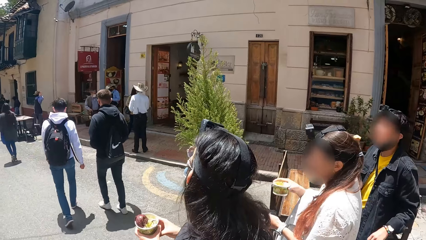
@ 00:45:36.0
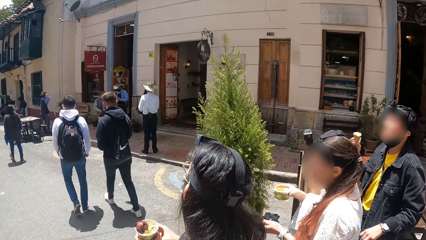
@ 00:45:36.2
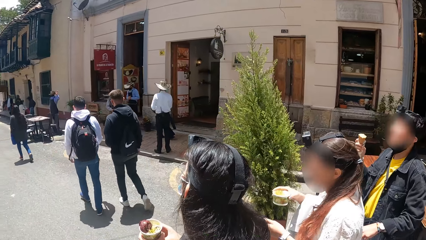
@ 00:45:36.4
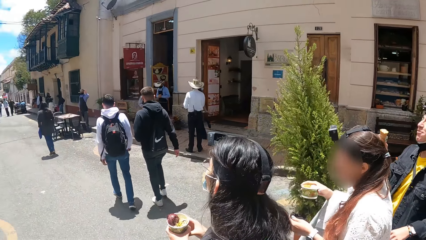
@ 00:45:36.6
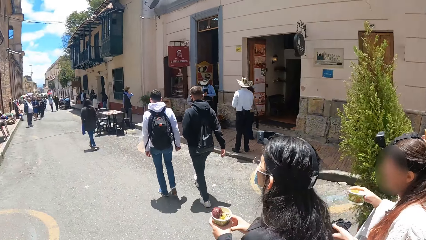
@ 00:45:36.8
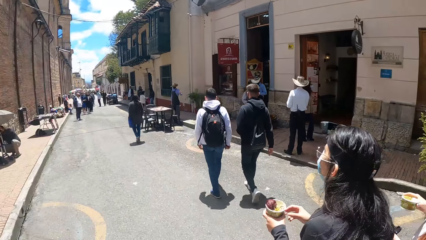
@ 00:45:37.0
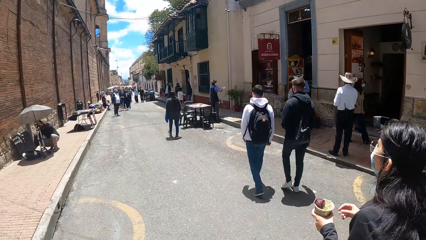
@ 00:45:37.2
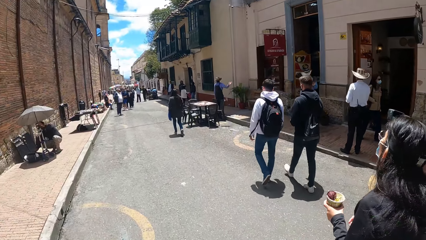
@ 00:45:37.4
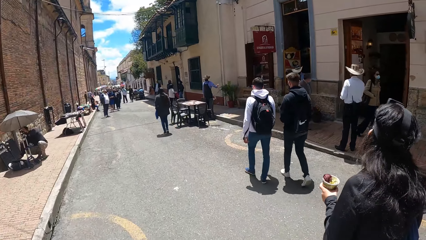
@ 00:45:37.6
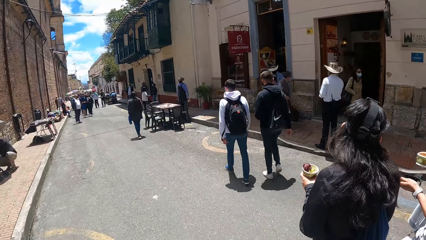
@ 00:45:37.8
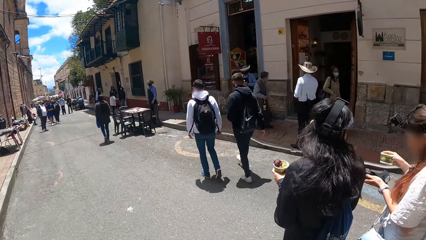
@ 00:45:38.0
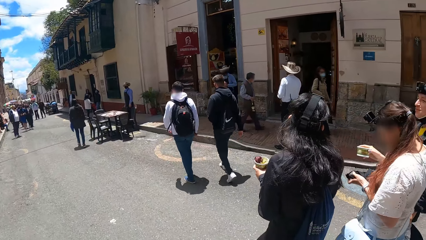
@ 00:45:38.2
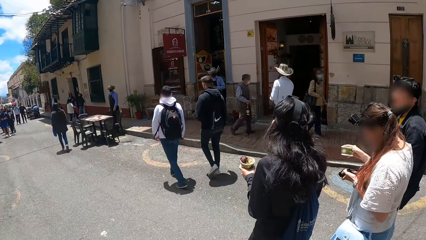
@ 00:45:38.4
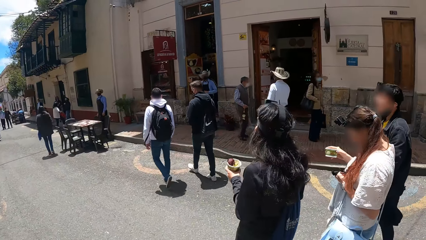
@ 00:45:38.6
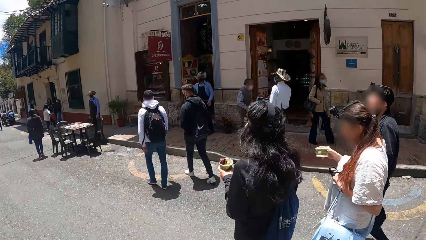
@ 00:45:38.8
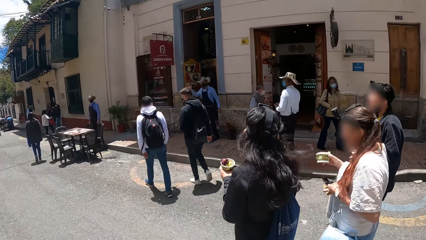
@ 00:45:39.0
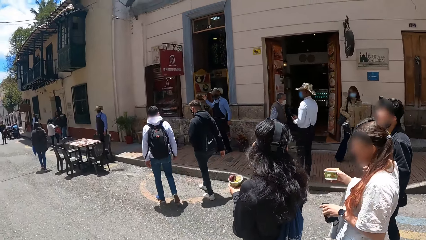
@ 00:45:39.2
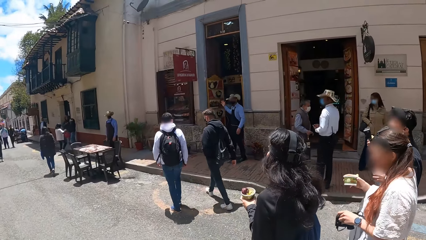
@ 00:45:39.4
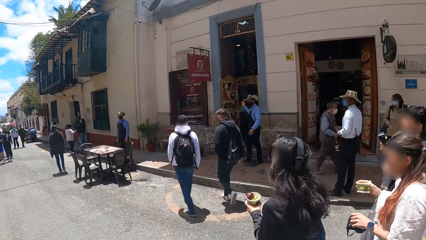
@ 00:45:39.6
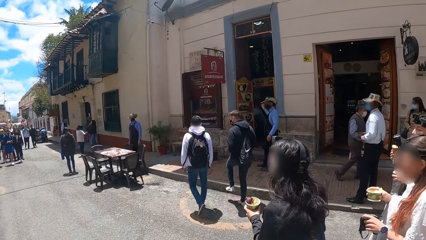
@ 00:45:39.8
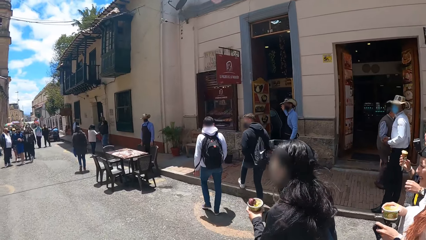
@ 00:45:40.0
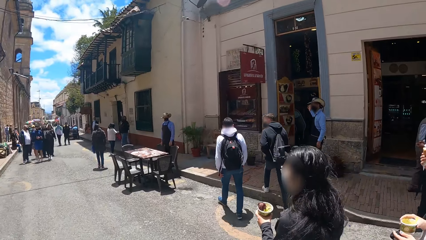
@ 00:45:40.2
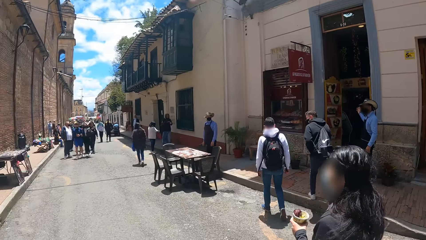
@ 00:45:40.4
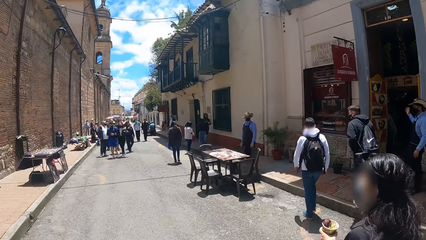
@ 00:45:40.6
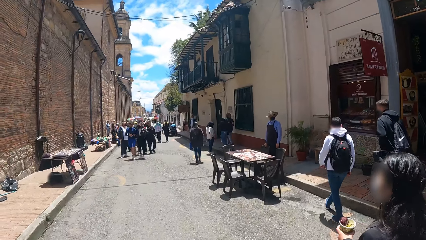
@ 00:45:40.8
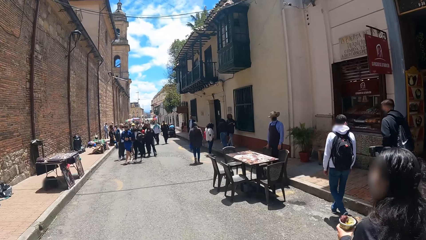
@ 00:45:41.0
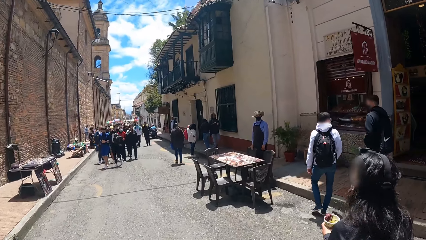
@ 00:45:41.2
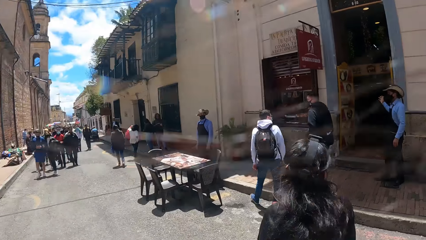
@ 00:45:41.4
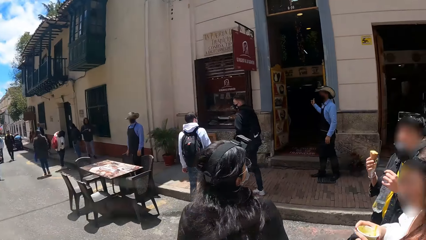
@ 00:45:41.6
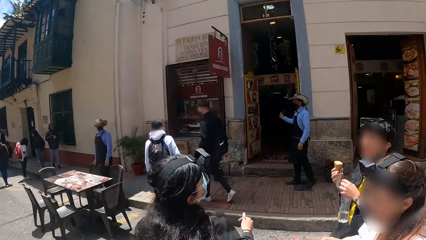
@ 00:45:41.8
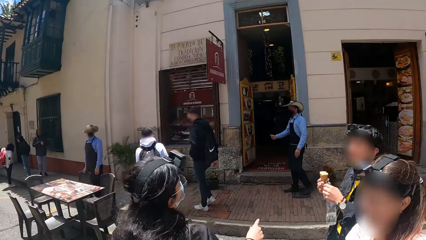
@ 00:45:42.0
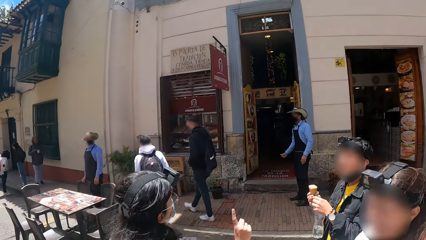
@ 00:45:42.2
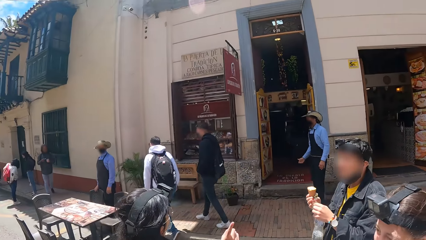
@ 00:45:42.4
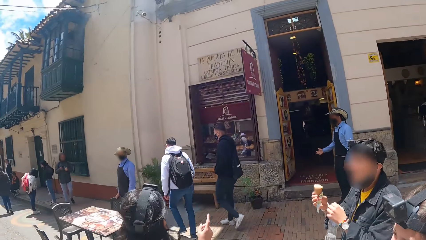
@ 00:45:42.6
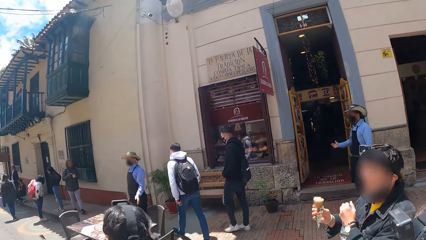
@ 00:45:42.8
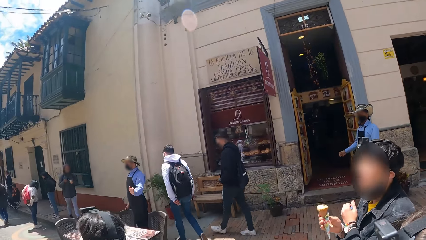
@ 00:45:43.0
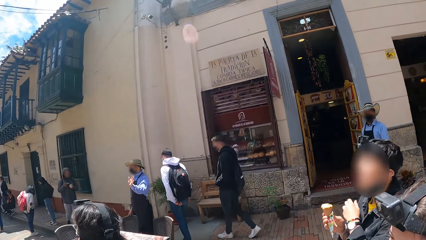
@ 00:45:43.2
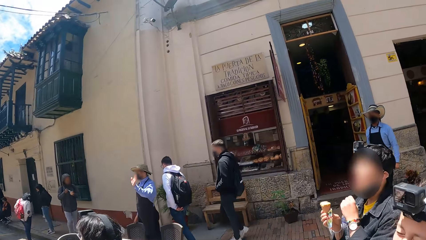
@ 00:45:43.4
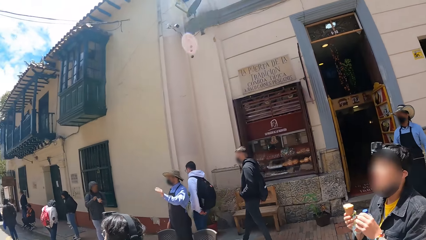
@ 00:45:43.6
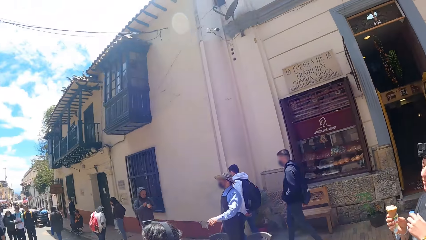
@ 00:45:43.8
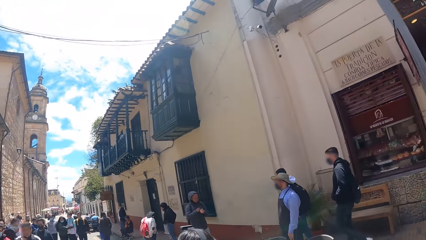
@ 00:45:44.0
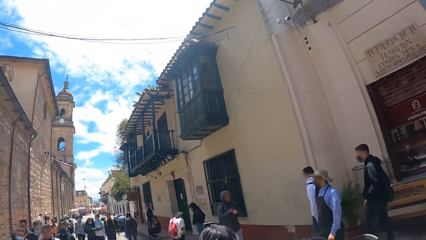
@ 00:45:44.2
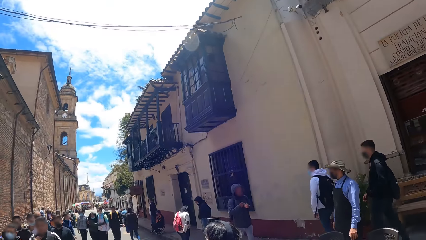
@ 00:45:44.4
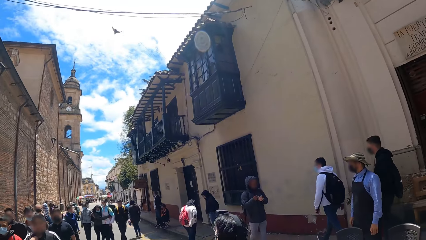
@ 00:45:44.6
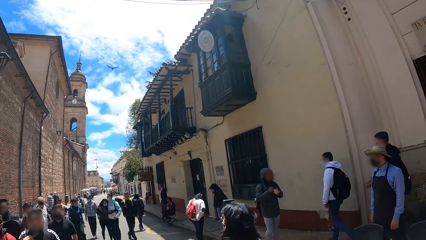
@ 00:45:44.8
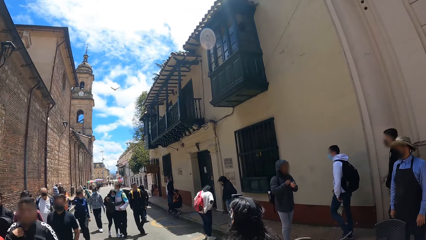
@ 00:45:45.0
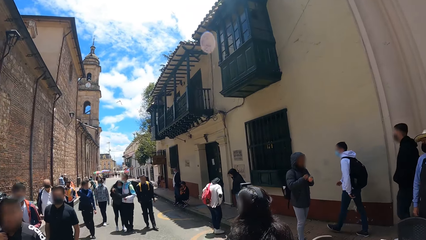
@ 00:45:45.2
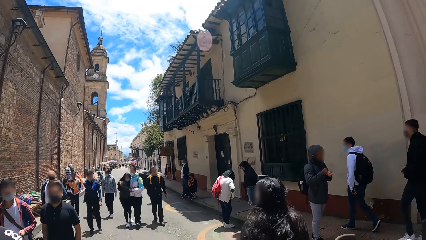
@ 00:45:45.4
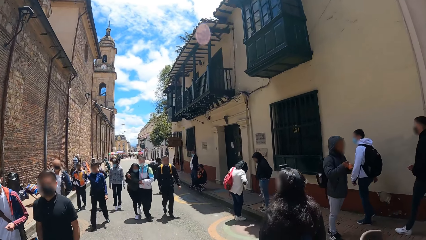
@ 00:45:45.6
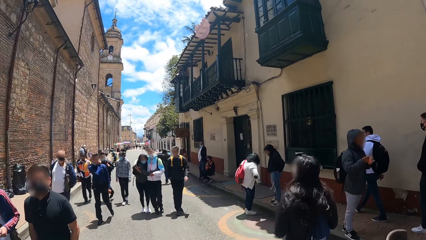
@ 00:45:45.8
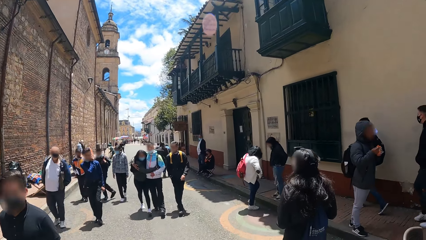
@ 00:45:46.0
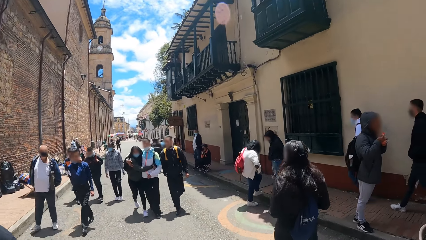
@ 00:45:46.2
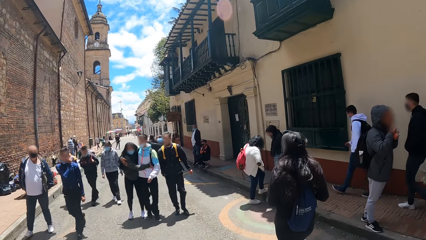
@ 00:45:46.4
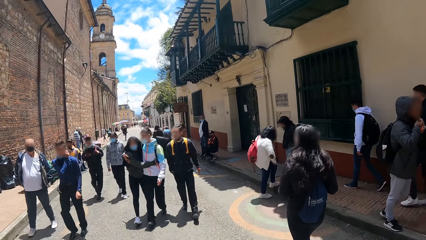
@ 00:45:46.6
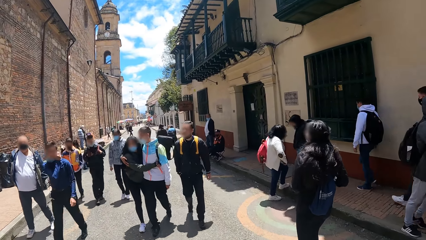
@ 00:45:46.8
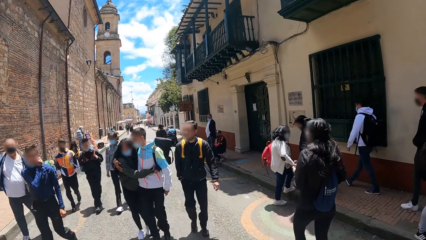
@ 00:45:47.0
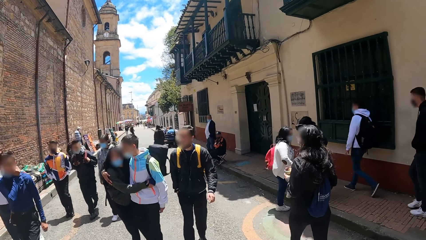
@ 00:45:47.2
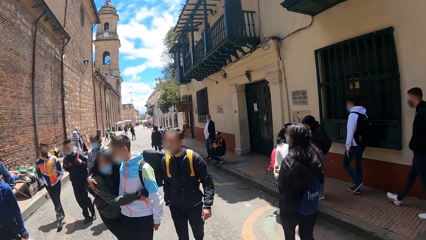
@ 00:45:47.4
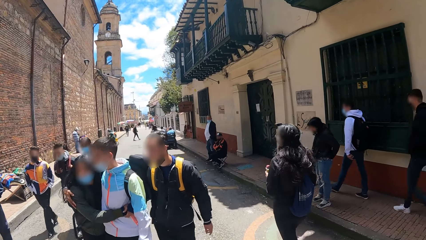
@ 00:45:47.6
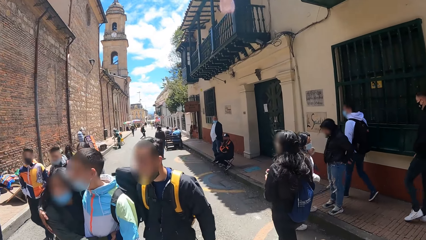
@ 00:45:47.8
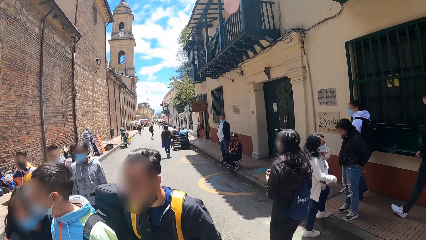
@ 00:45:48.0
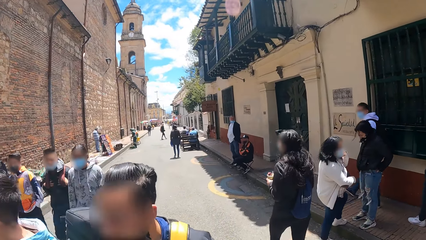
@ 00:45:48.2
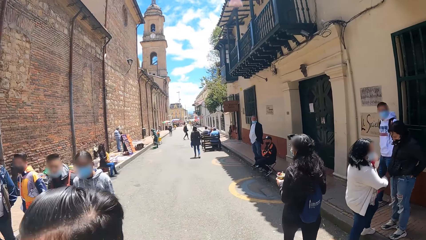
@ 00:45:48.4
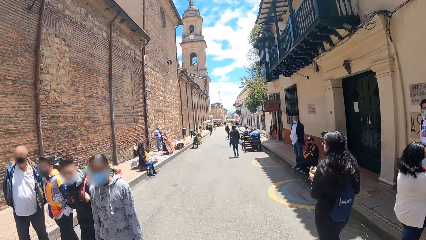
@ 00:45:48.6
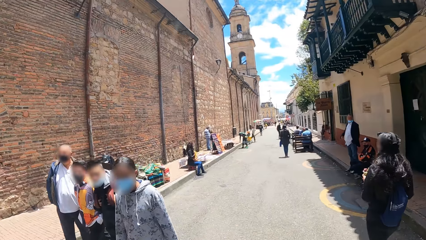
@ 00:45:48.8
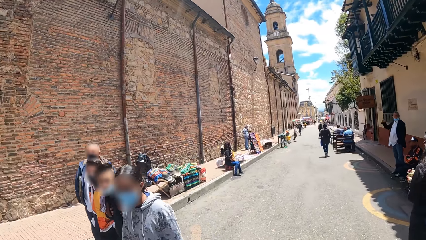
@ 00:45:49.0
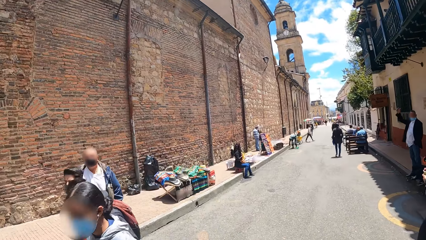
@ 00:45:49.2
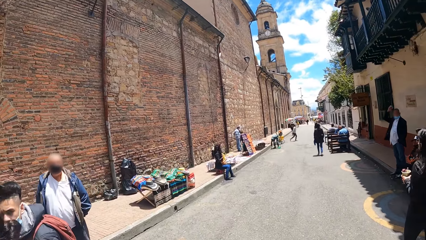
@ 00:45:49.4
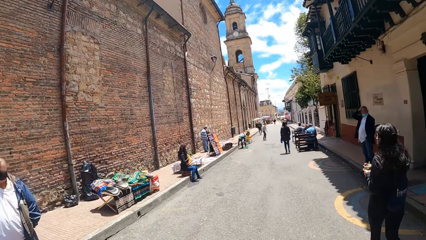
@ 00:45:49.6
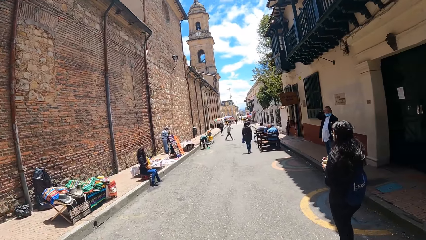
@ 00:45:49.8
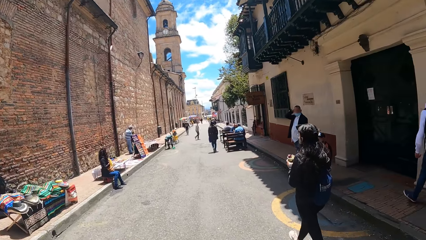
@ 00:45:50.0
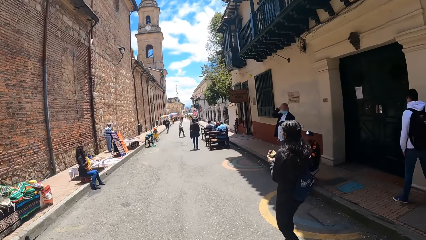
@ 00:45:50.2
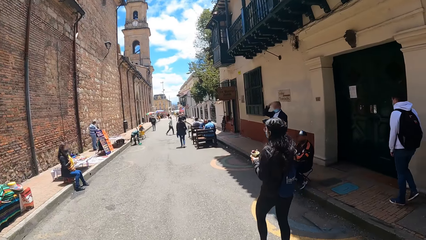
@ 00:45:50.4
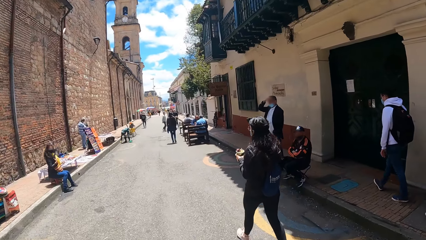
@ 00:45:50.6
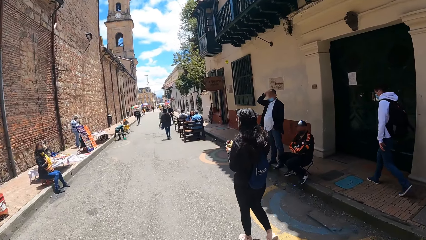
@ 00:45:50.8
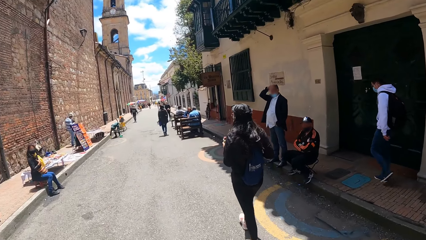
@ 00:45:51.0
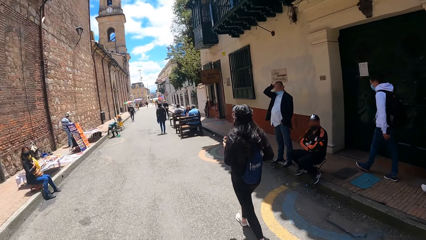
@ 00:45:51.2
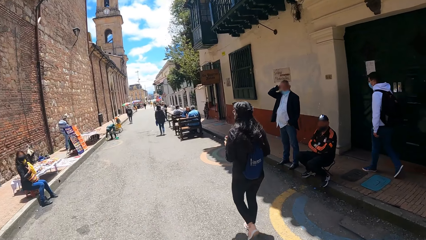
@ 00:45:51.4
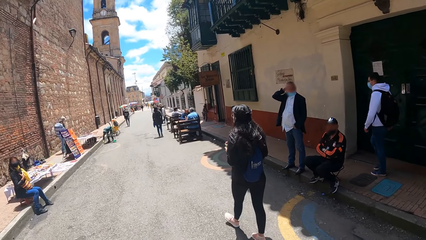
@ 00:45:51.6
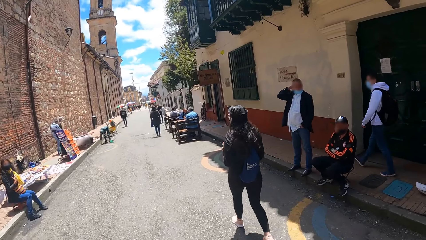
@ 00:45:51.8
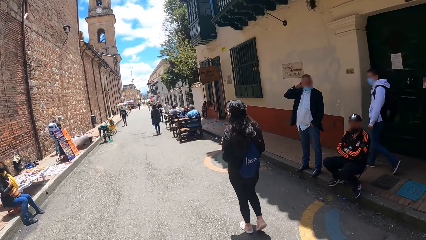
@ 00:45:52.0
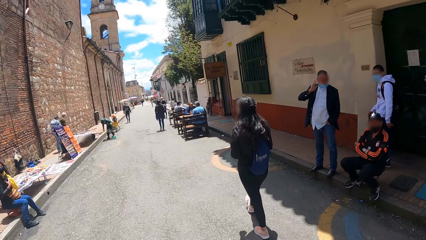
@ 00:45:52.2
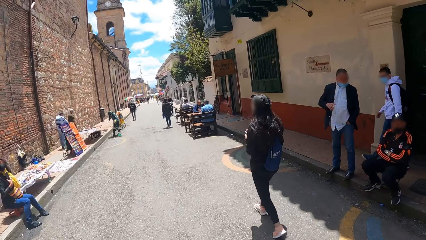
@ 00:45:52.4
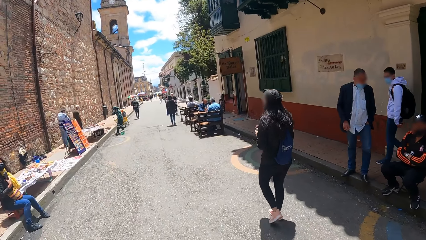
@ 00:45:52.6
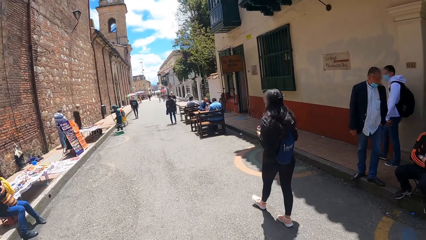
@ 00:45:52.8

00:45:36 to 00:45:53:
A woman walks forward. The camera wearer looks forward. They walk forward. They look right. They look forward. They look right. The woman gestures at someone. The woman walks forward. The camera wearer looks forward. They walk forward. They look left. They look forward.
